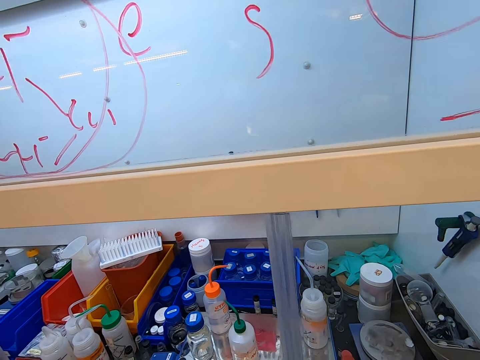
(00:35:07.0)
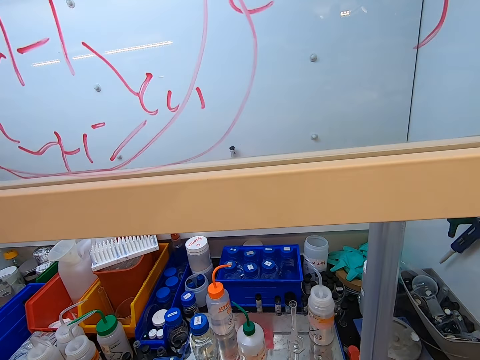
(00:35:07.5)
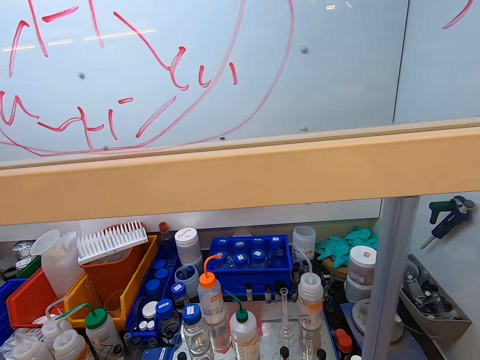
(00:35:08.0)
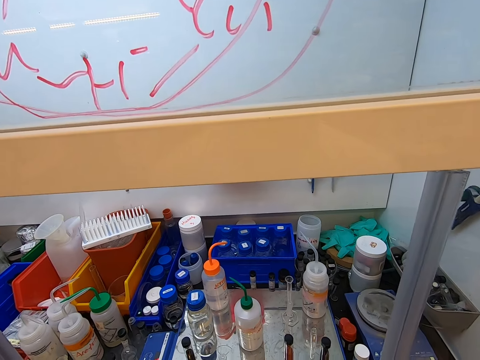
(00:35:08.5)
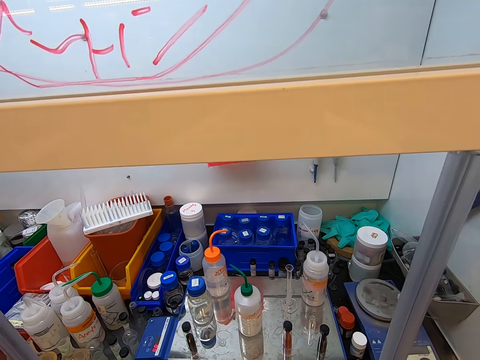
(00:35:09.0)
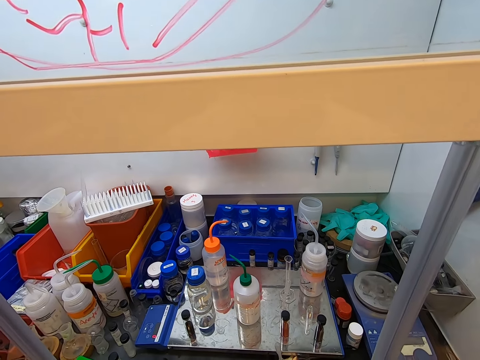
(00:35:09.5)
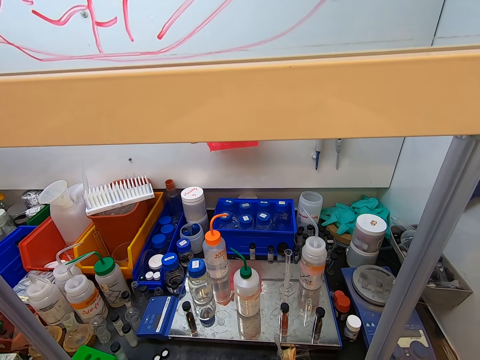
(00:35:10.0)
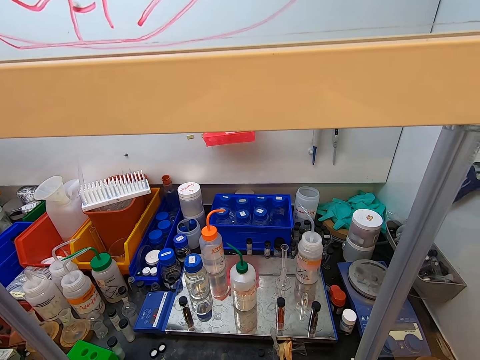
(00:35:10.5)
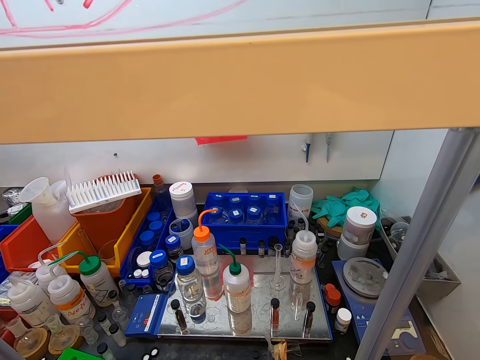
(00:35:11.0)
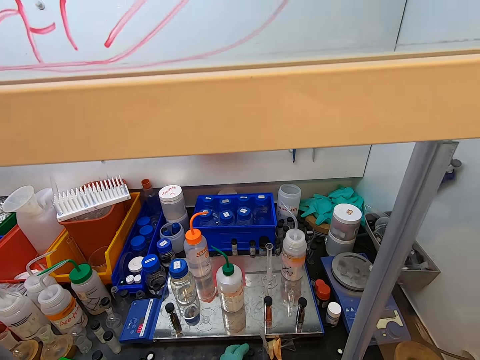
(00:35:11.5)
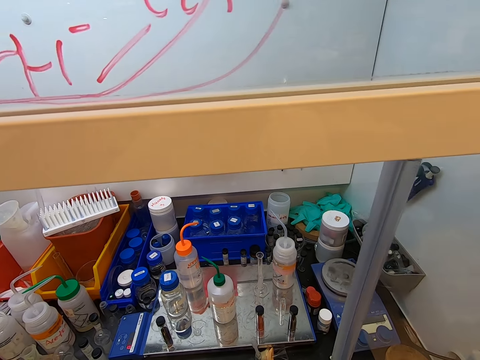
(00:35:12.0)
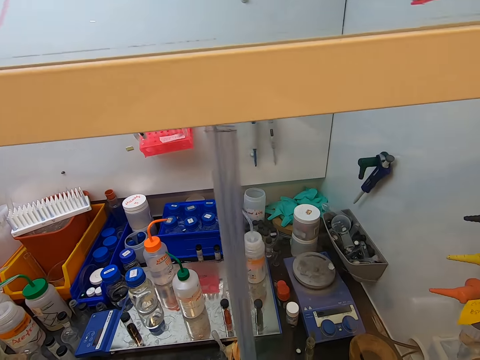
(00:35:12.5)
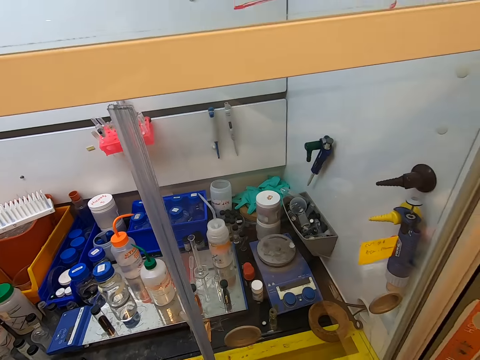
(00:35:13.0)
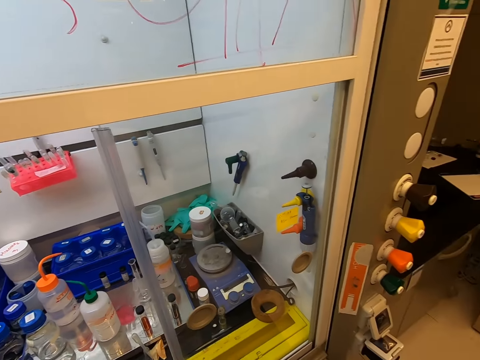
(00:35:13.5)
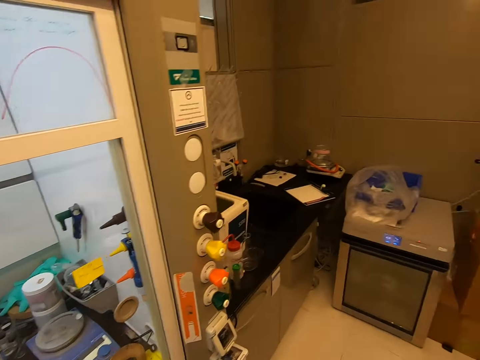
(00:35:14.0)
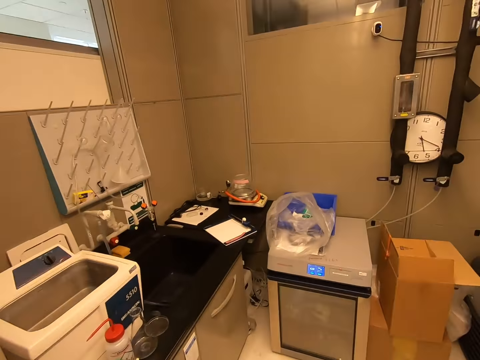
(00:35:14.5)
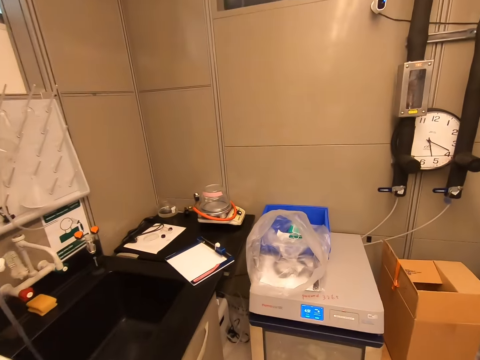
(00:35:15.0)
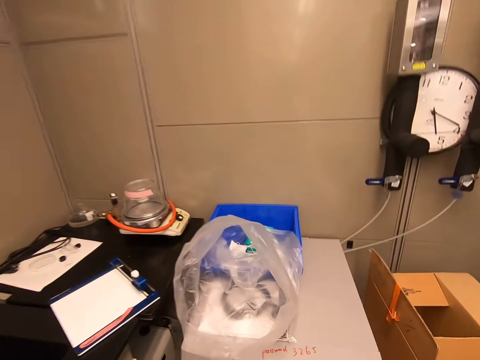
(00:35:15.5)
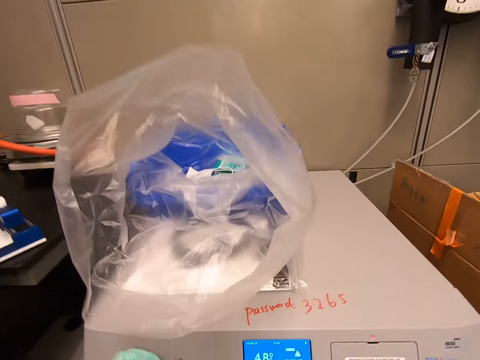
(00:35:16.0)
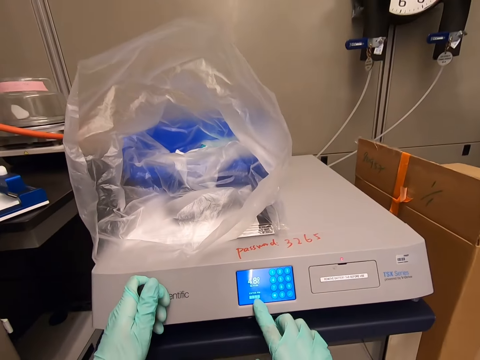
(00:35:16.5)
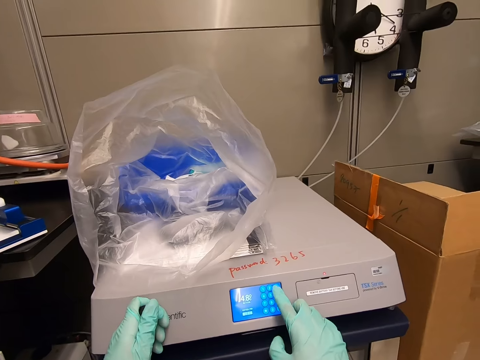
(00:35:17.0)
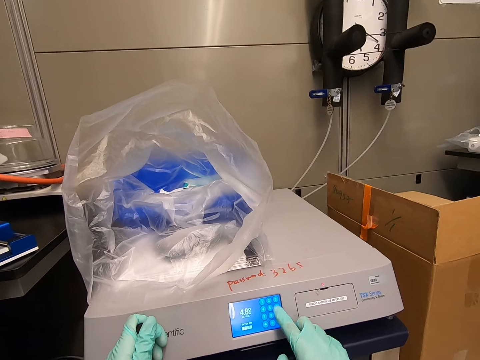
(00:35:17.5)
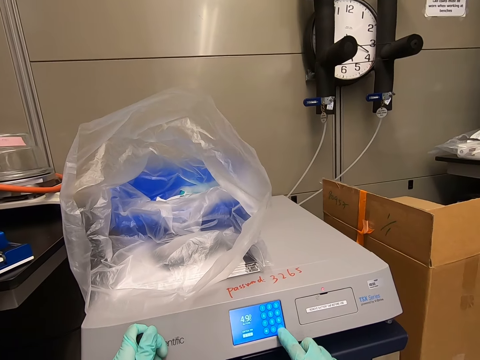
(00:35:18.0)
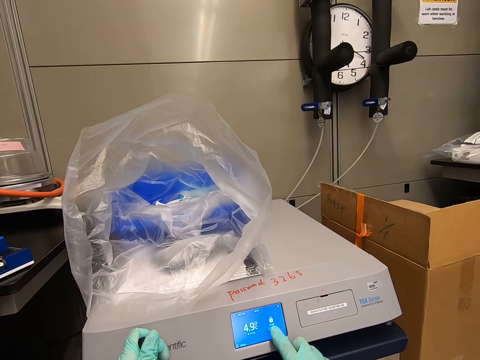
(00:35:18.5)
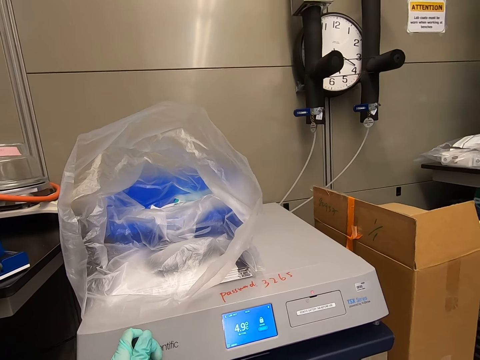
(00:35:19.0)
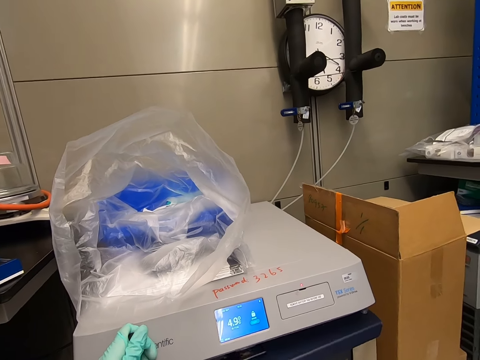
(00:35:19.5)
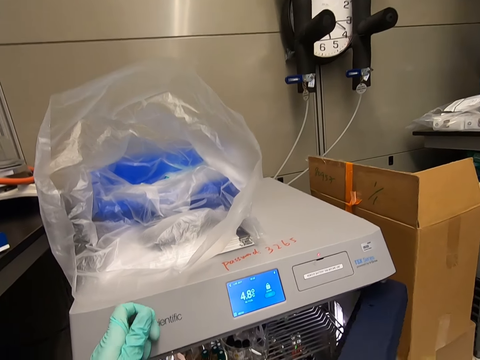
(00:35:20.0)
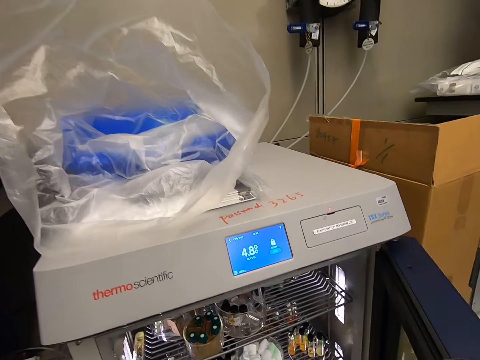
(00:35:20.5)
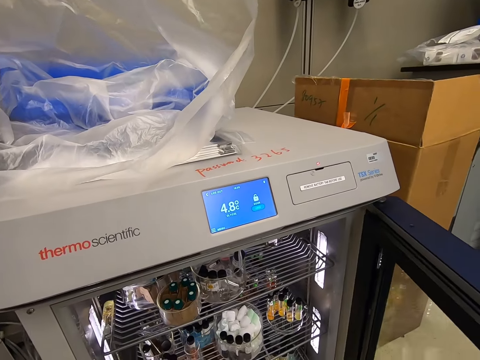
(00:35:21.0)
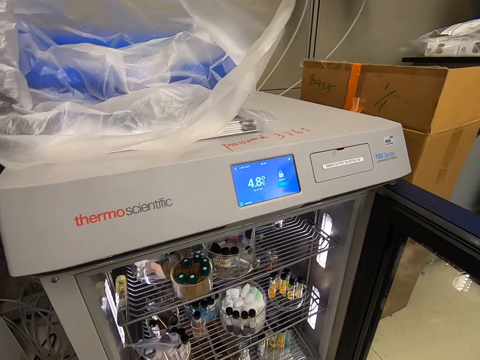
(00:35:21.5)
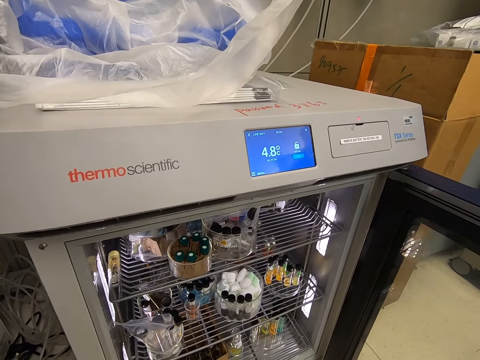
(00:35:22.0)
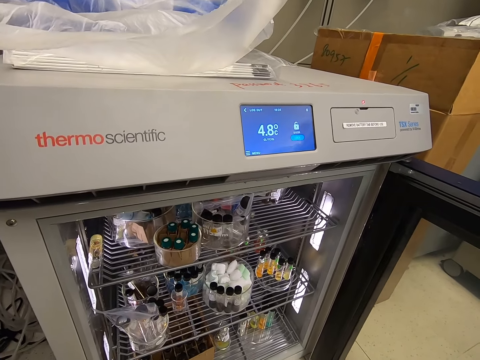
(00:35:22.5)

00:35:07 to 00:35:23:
The camera wearer operates a Thermo Fisher machine. They open the Thermo Fisher machine.

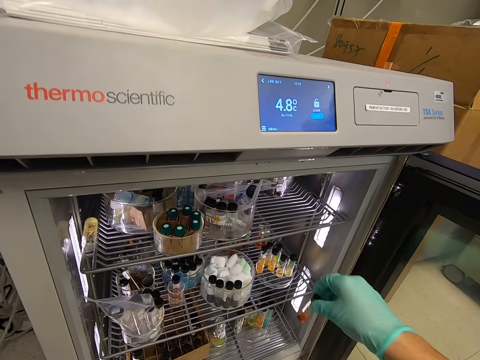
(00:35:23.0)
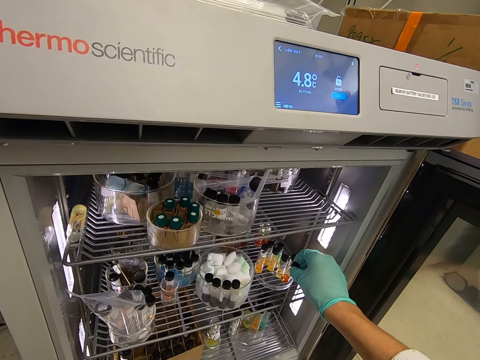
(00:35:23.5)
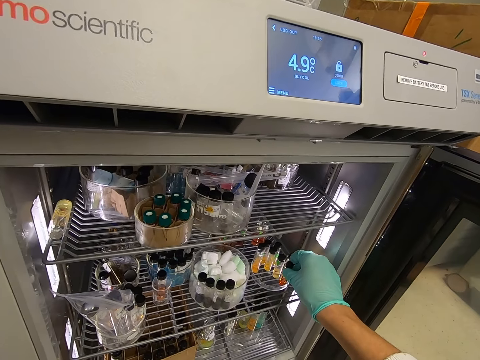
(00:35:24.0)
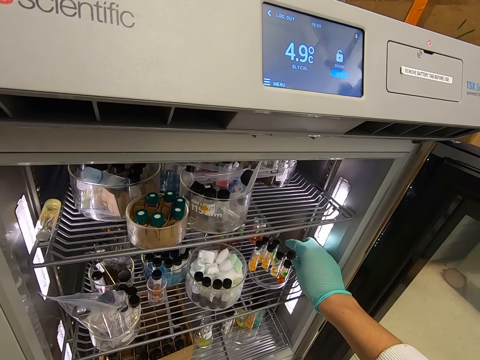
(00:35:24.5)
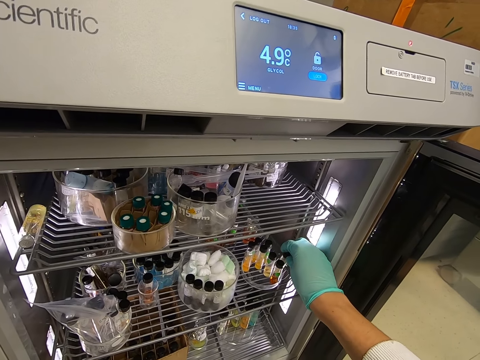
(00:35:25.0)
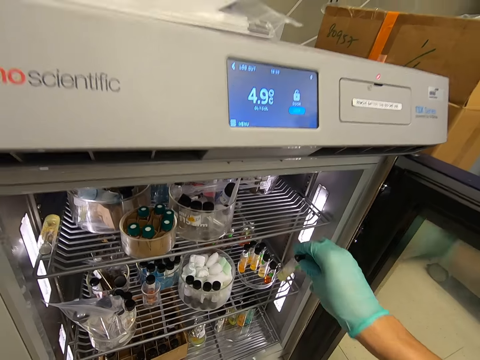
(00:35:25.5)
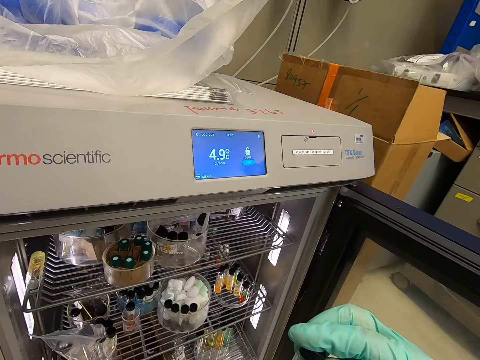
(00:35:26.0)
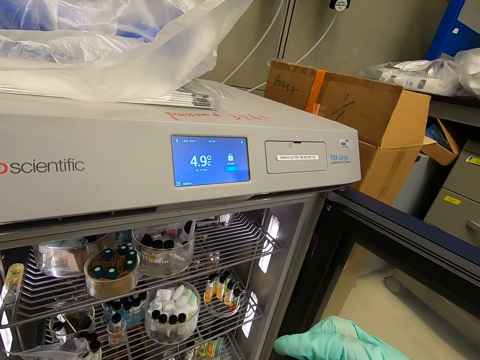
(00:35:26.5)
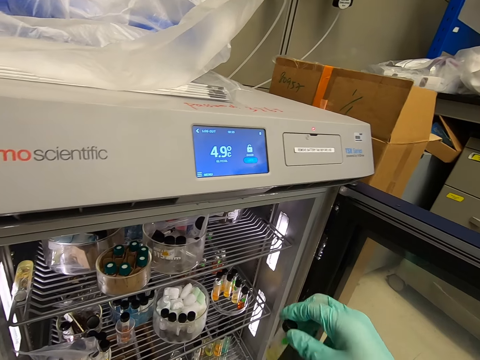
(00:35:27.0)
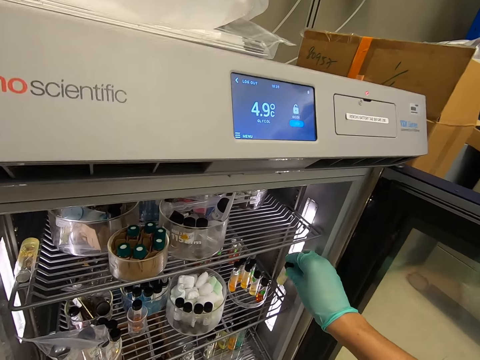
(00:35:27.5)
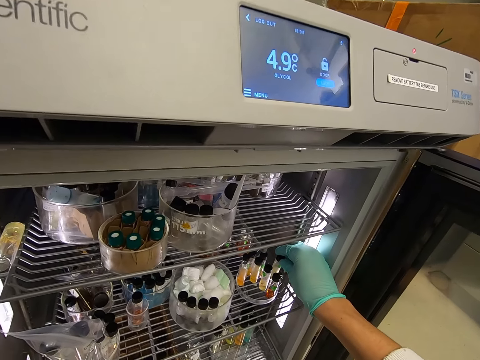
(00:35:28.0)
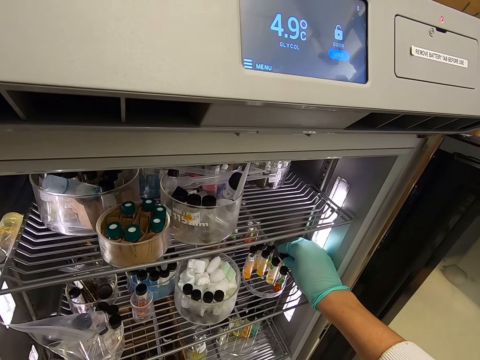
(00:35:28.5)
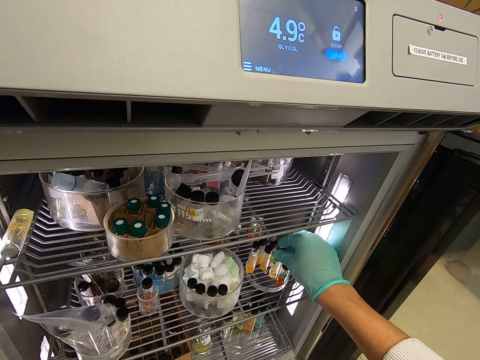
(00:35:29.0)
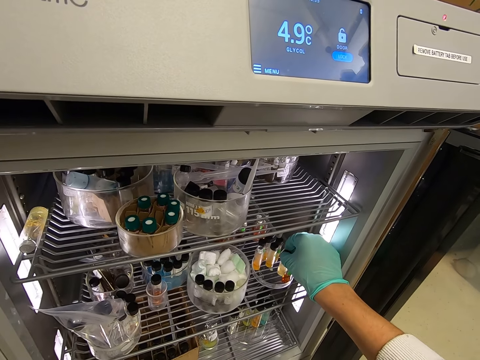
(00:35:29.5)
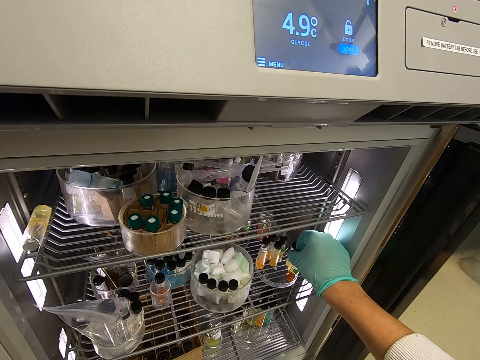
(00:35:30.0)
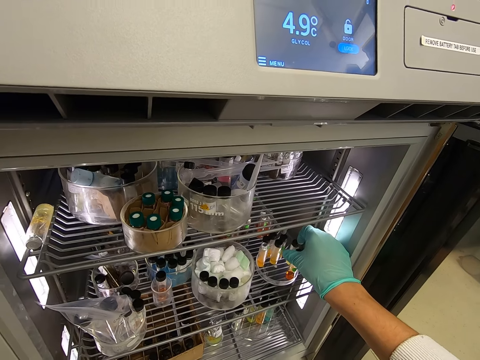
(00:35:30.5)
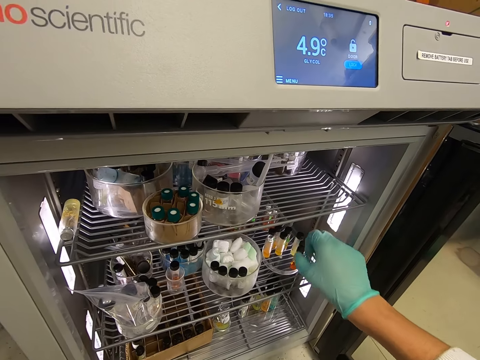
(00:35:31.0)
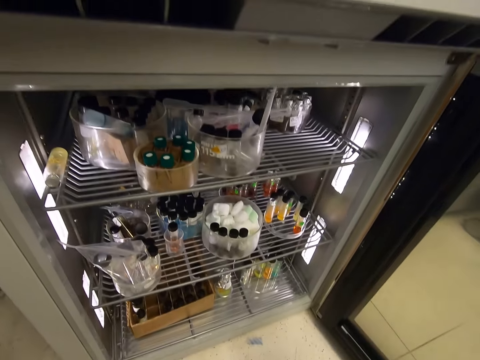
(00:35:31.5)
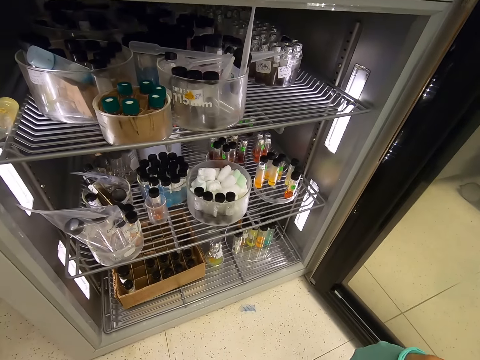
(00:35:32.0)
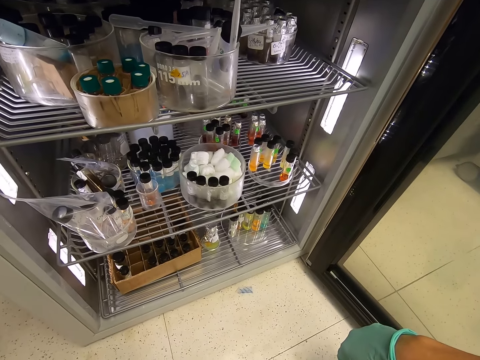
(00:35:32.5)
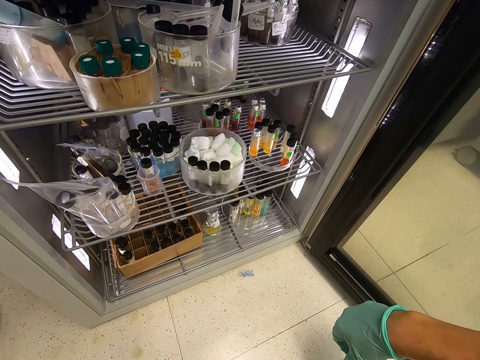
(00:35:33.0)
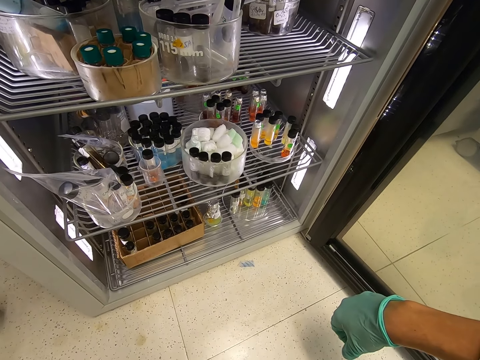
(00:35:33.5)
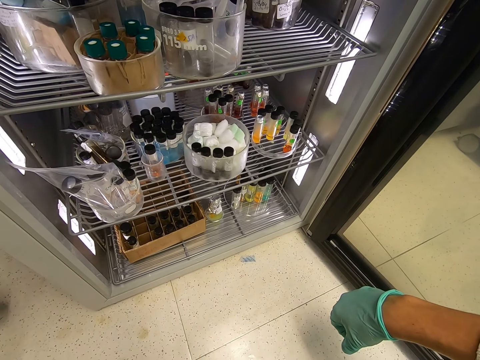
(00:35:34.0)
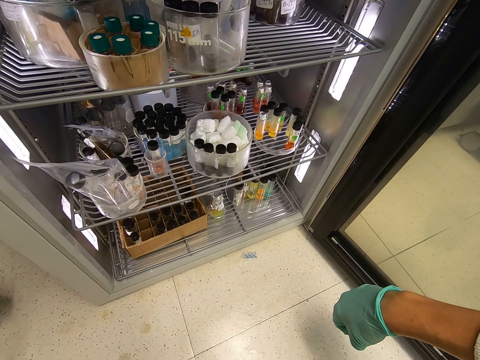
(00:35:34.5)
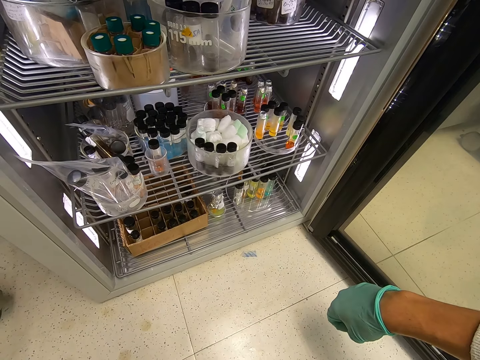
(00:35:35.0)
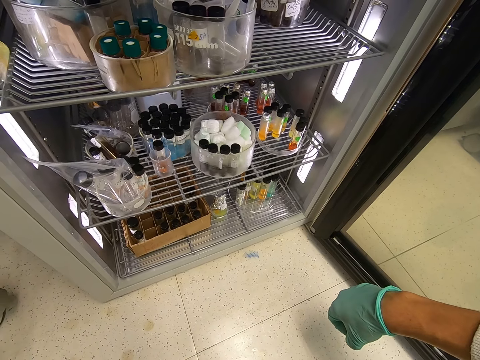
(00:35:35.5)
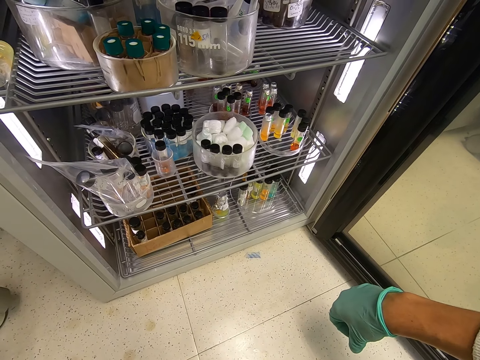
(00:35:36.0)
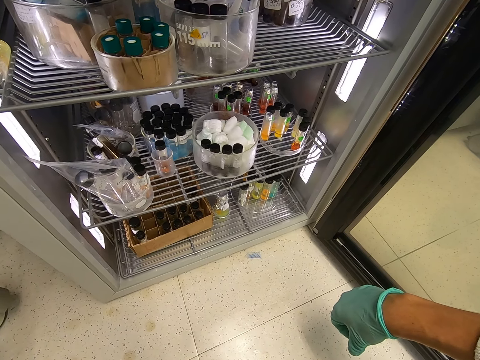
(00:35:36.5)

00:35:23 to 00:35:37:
The camera wearer puts the test tube inside the machine. They pick up the test tube inside the machine. They put the test tube inside the machine. They touch the test tube inside the machine.
